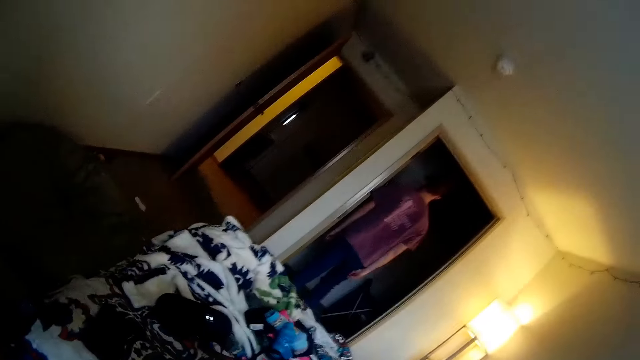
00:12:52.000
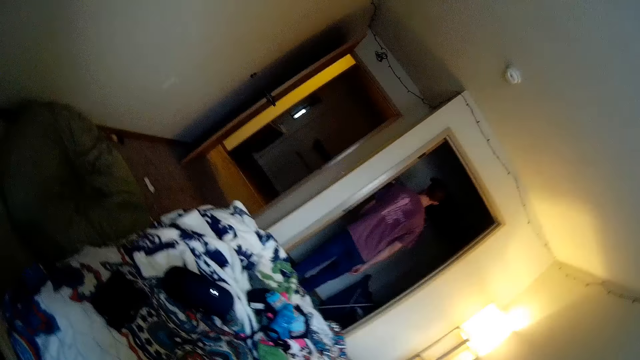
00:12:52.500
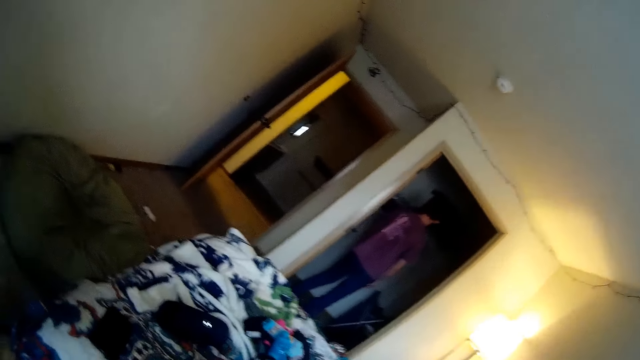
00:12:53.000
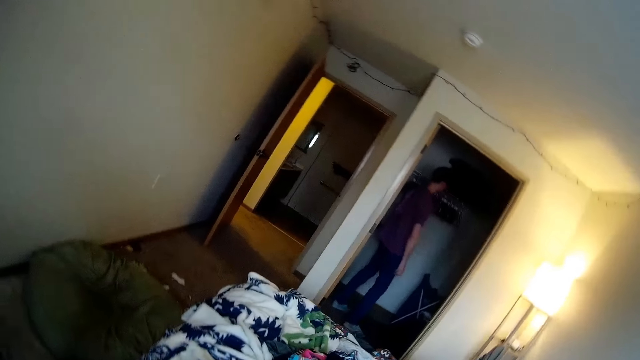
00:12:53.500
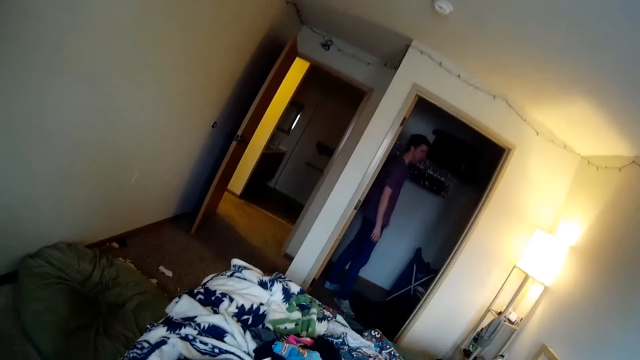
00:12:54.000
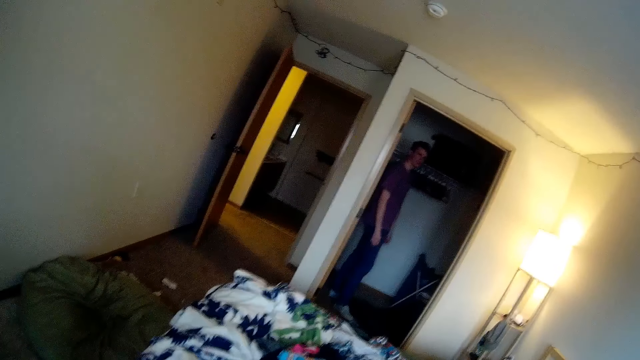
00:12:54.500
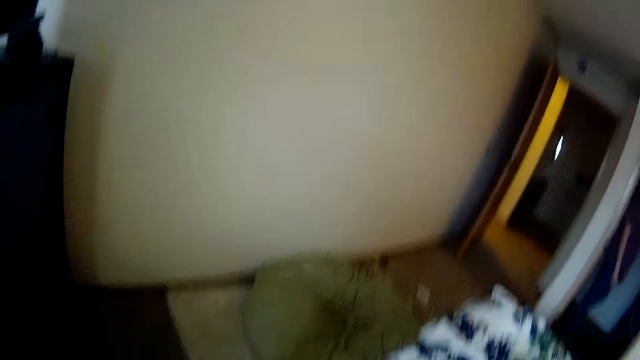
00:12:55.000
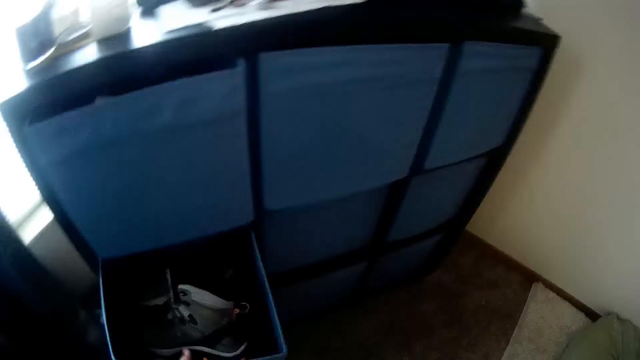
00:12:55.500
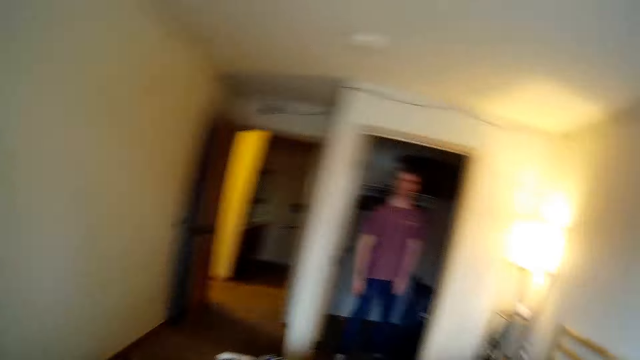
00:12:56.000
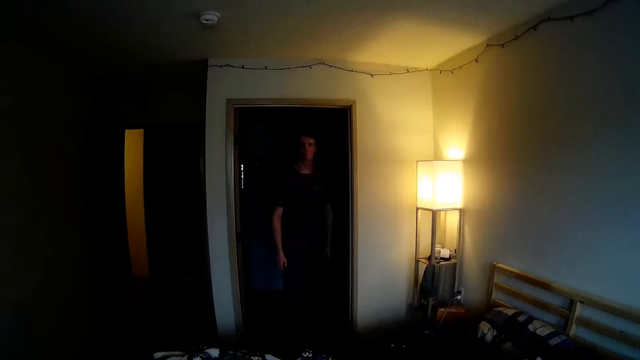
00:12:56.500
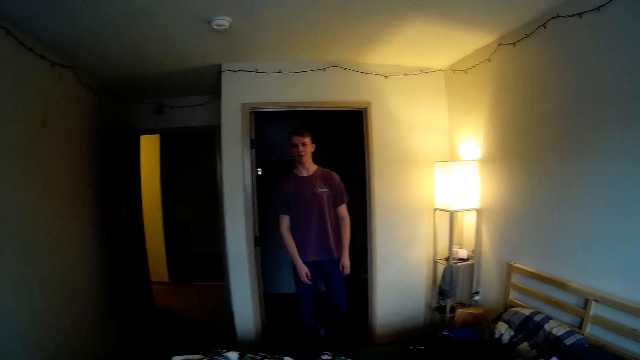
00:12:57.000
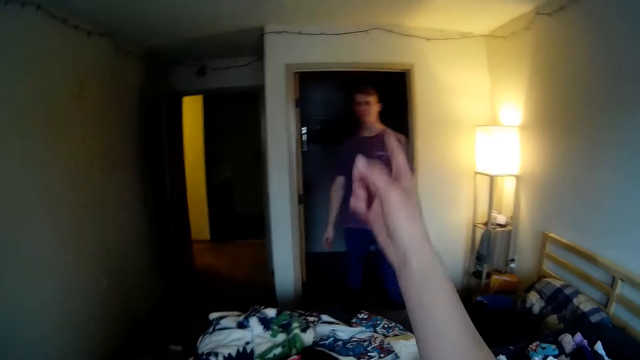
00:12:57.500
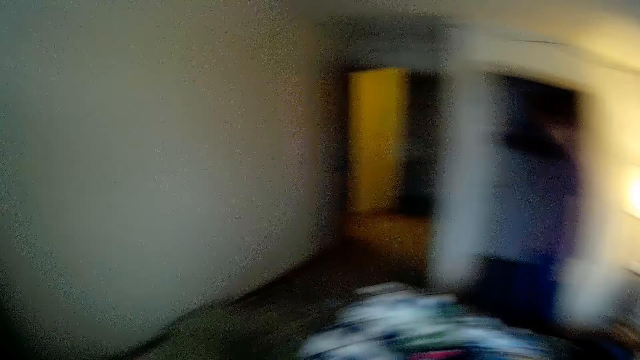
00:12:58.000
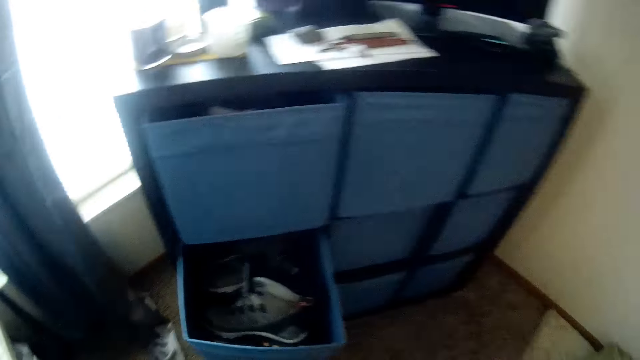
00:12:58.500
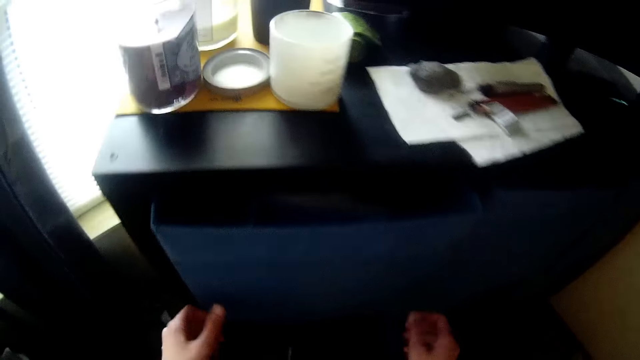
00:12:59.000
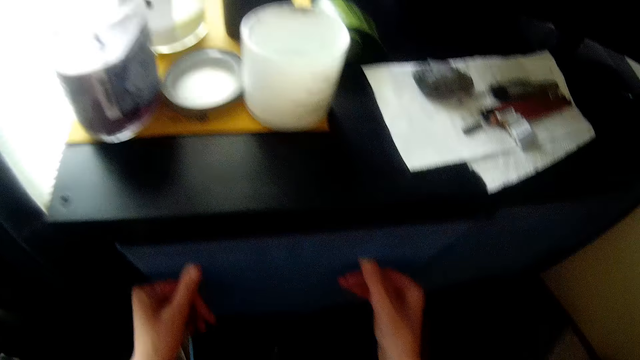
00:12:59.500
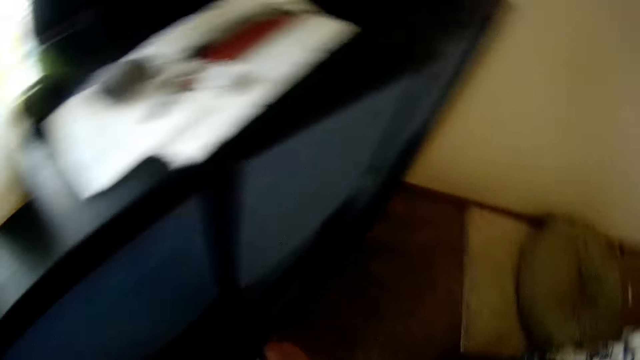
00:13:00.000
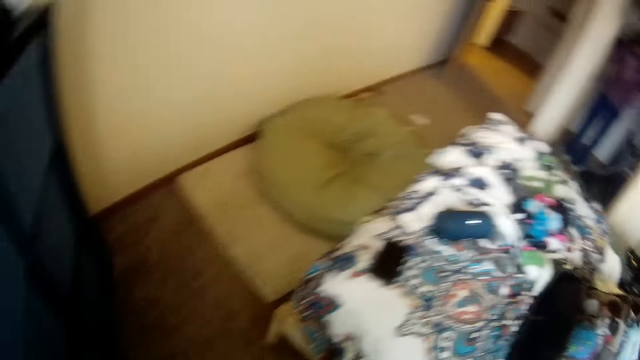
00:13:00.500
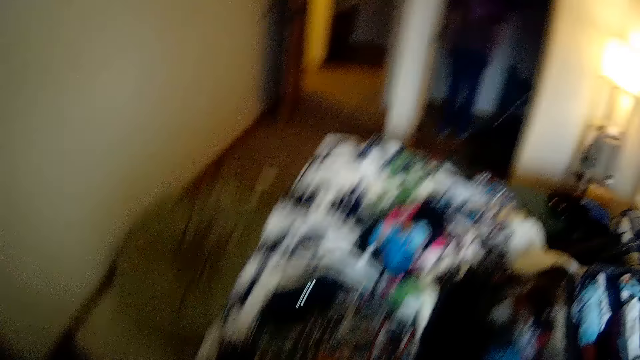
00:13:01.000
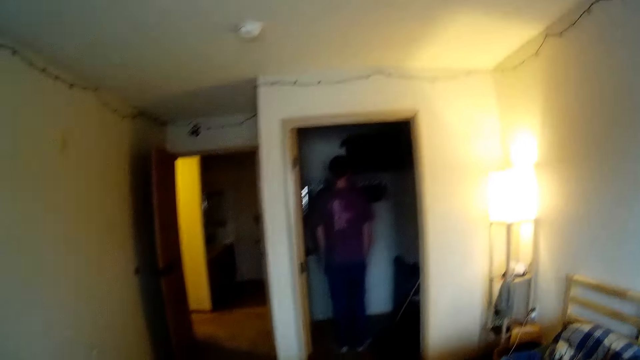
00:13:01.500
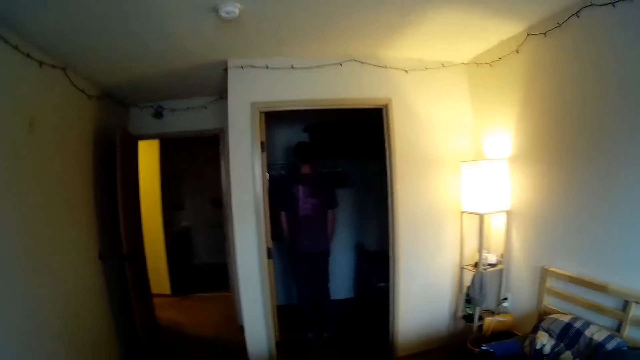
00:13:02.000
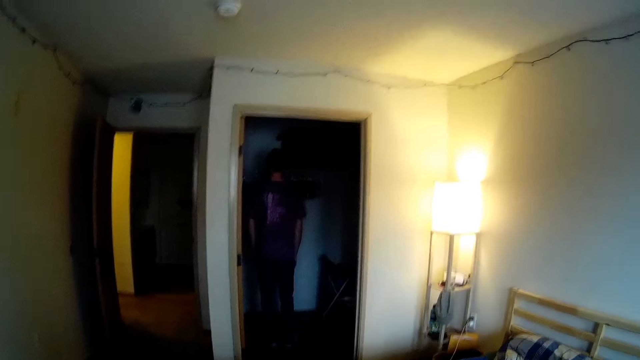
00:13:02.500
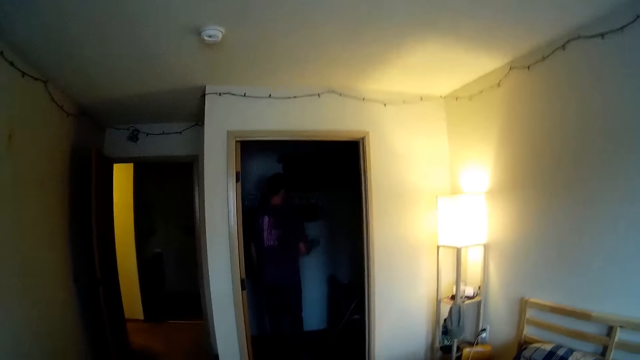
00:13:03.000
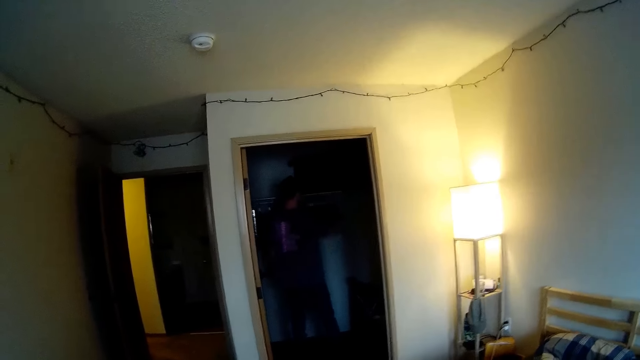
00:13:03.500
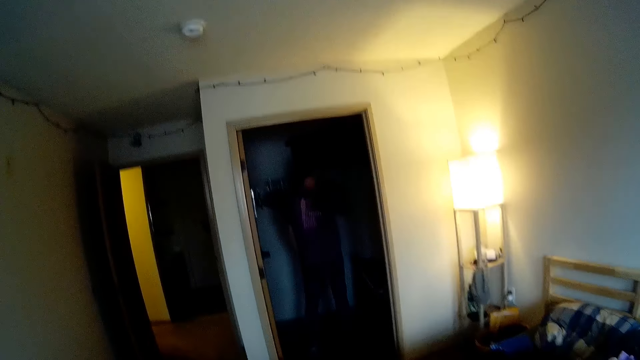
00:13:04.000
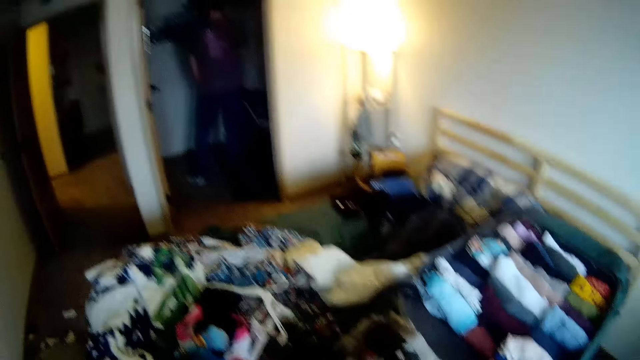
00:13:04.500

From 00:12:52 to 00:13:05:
The camera wearer interacts with the man. They talk to the man. They push a box back in the rack. They look at the man.

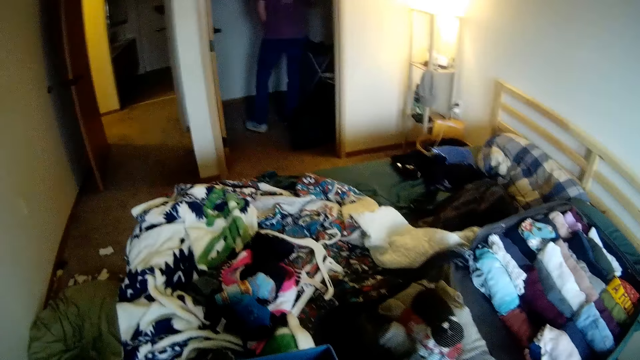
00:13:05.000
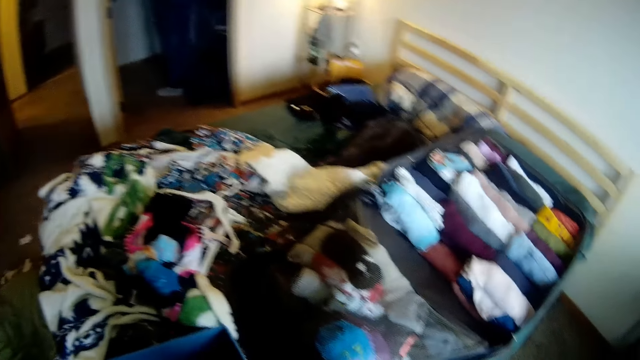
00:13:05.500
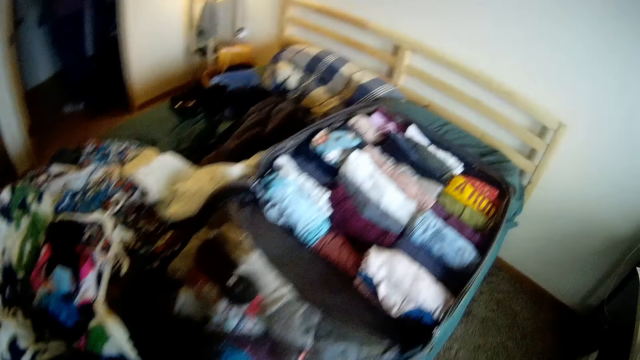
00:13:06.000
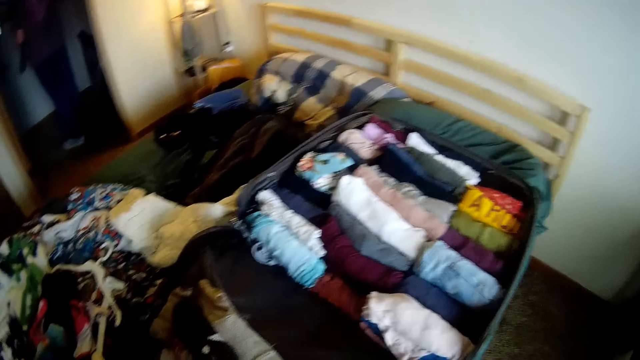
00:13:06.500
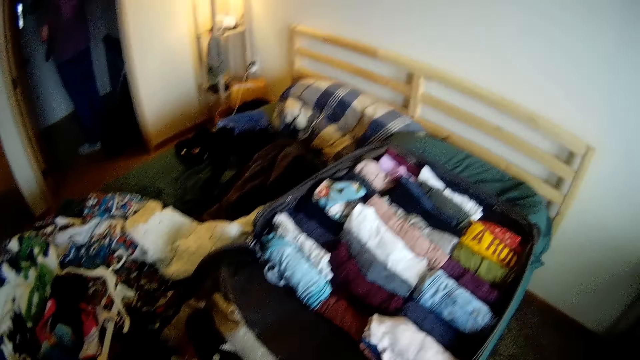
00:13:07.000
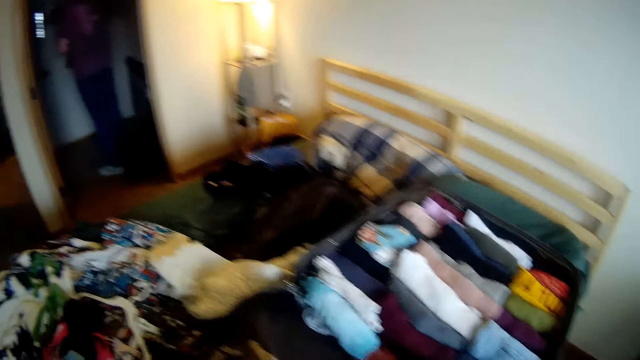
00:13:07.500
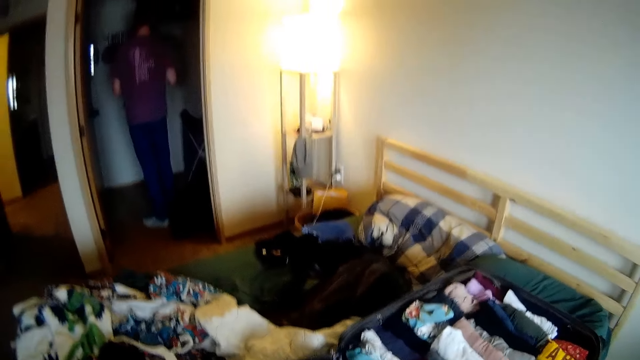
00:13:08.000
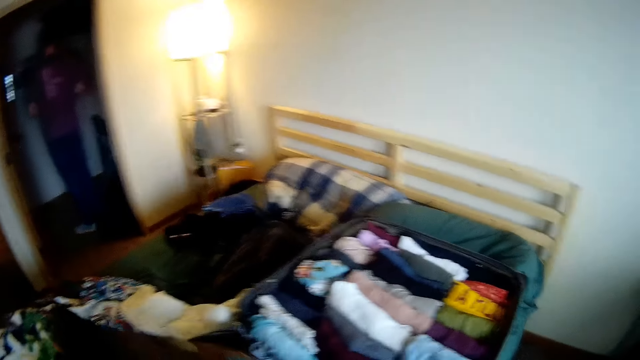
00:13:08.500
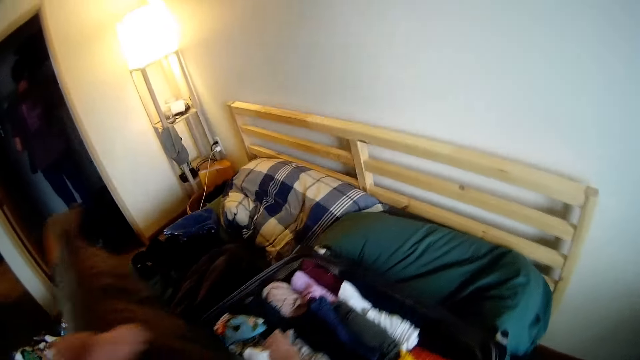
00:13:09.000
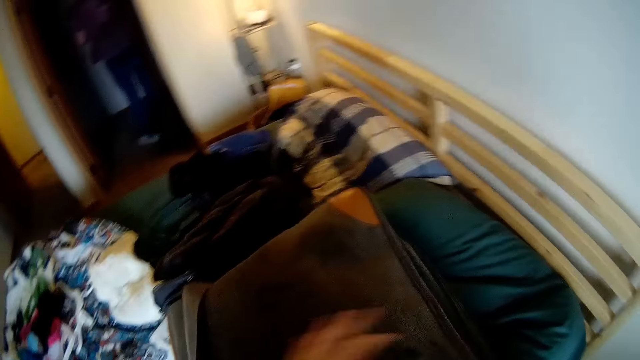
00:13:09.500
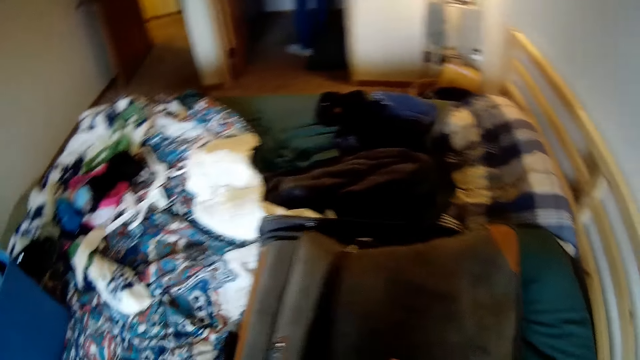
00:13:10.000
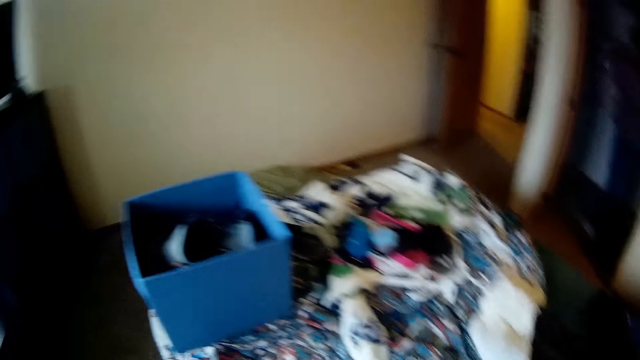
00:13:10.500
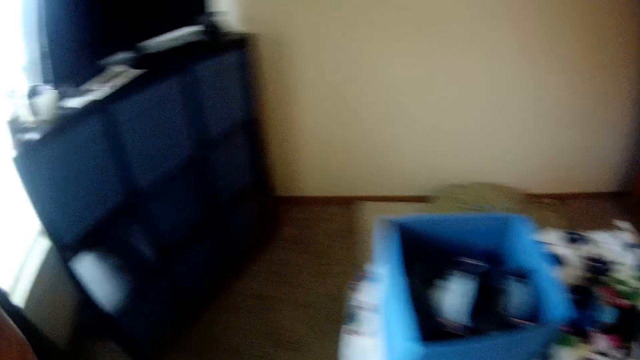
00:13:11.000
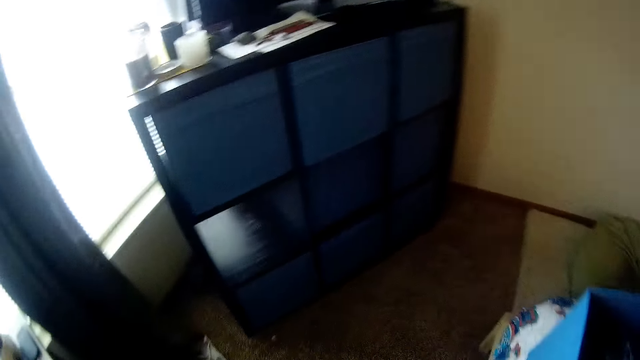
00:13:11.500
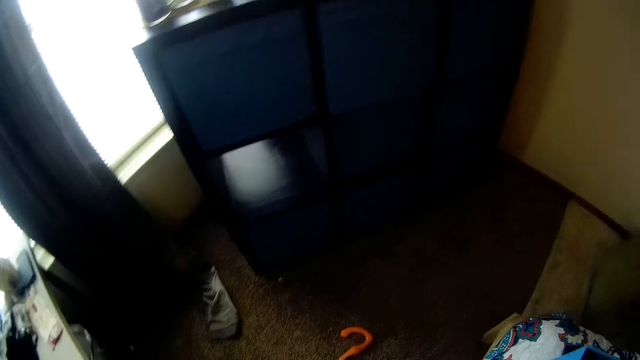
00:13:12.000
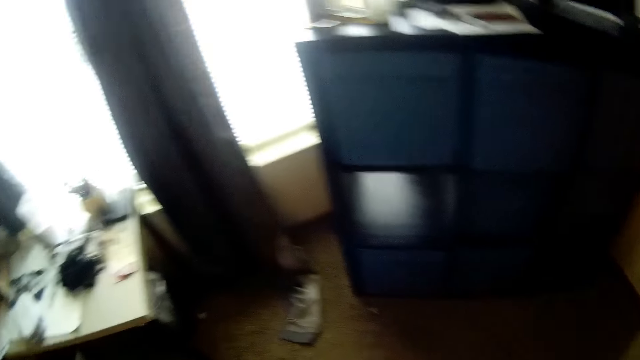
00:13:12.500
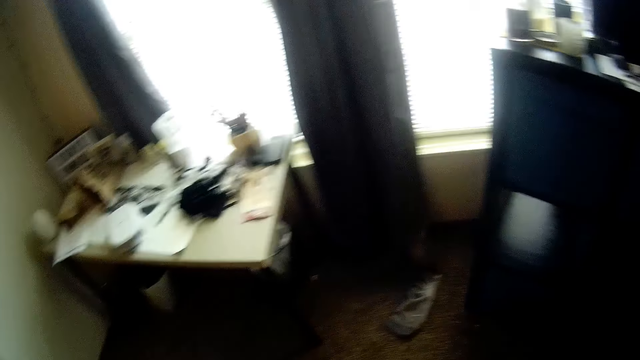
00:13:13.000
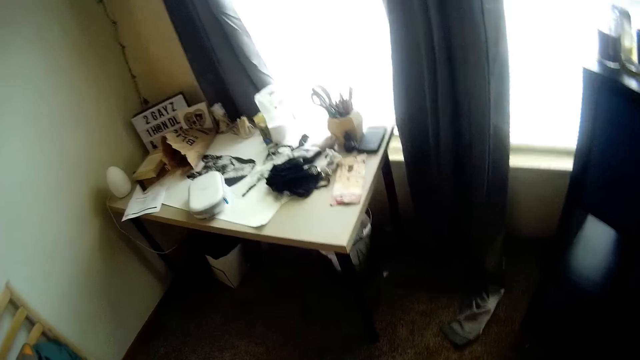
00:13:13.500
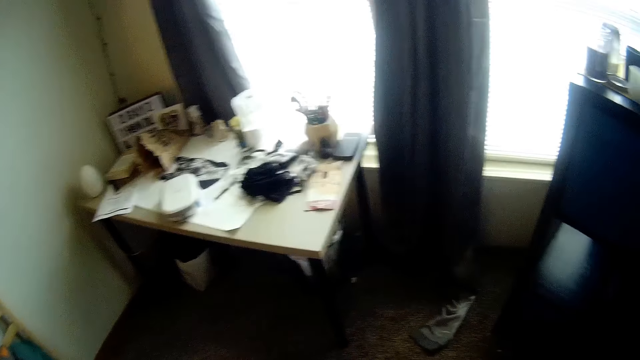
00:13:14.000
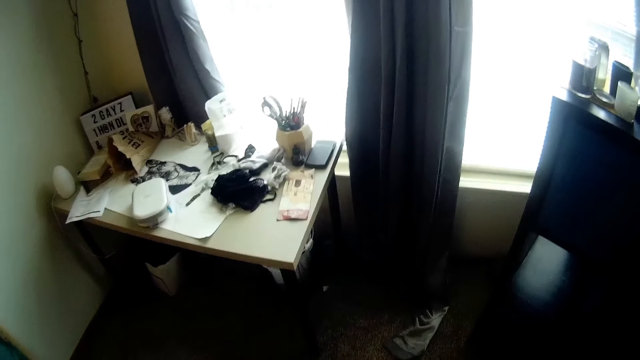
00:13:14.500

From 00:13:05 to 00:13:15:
The camera wearer looks around the bed. They close the luggage. They look around.
